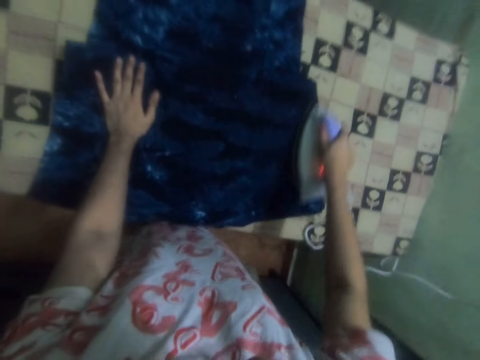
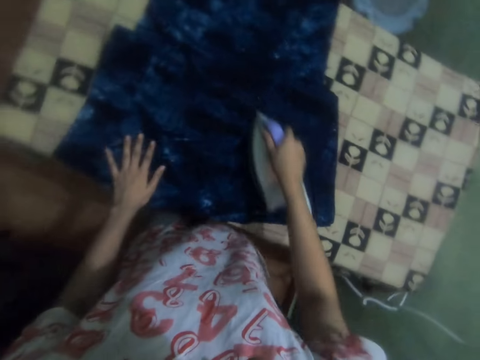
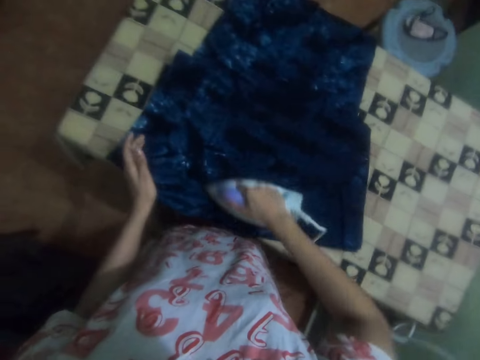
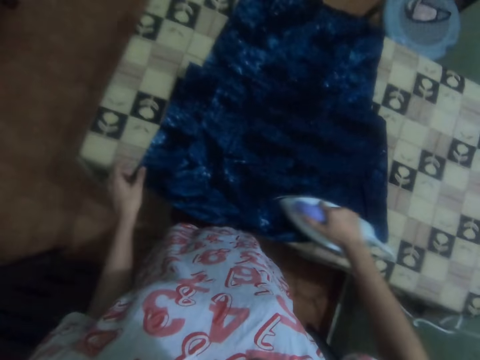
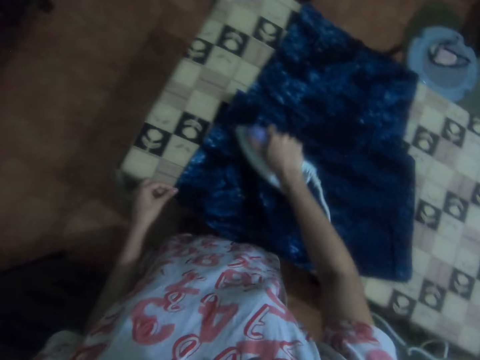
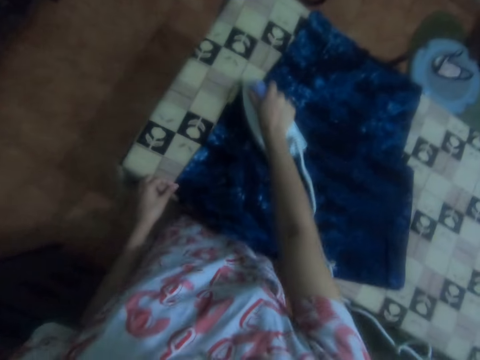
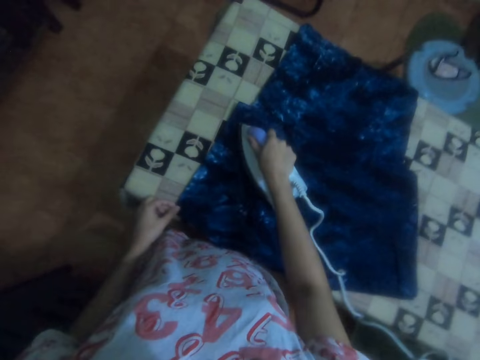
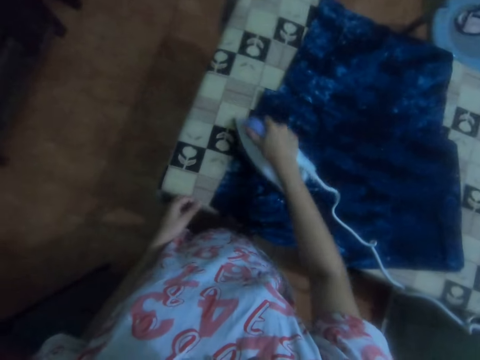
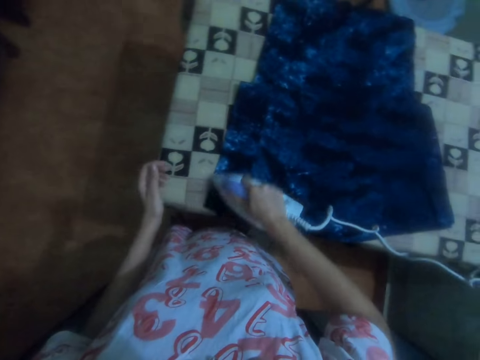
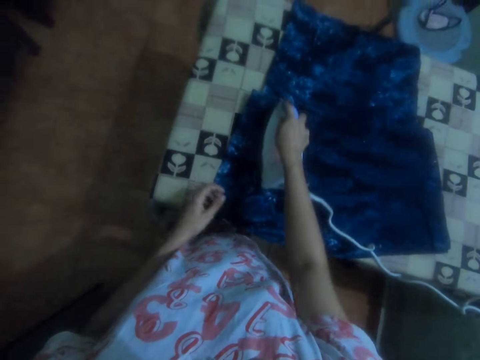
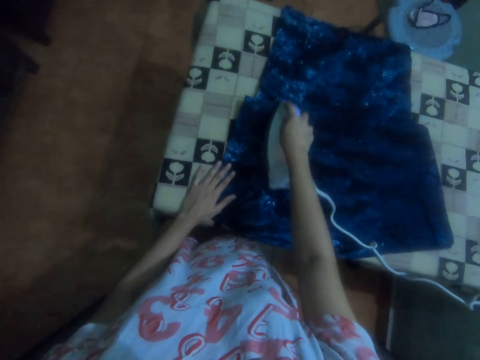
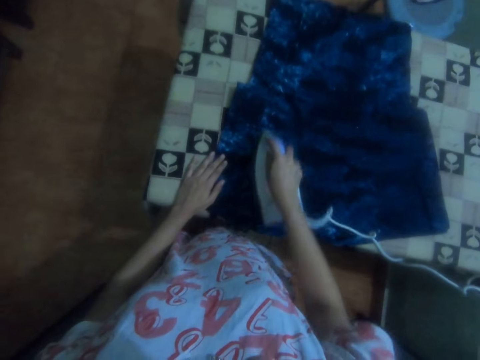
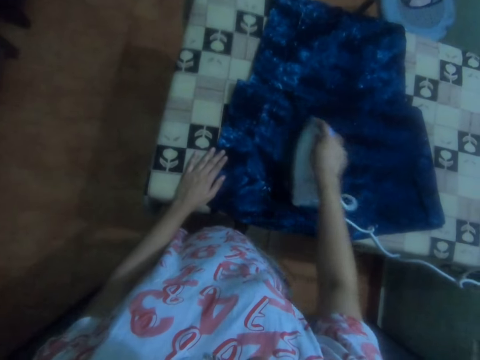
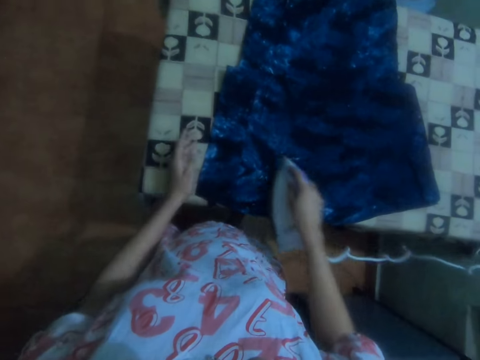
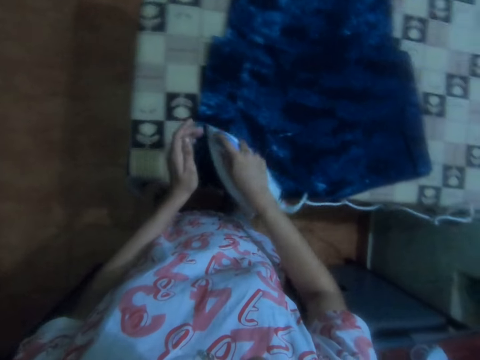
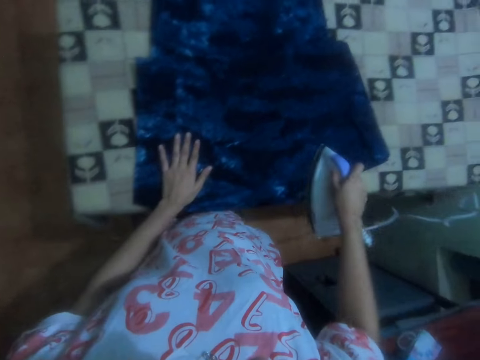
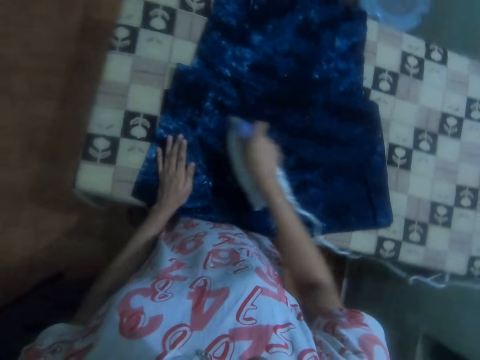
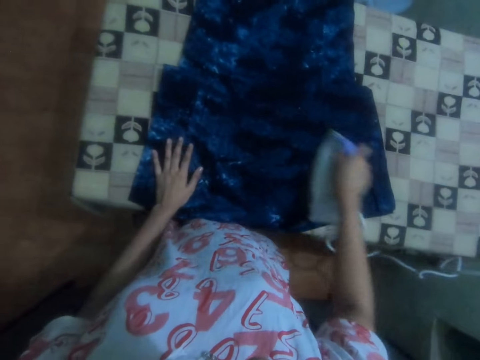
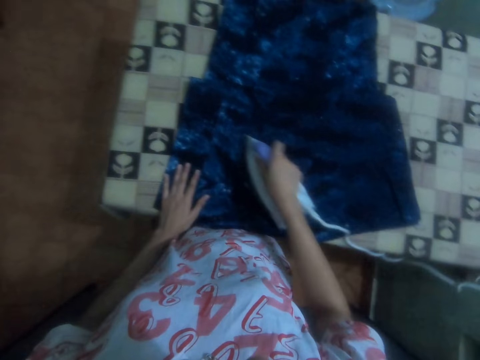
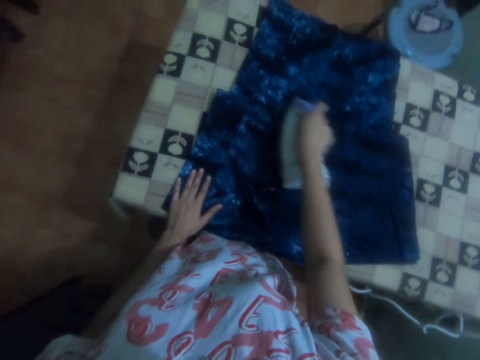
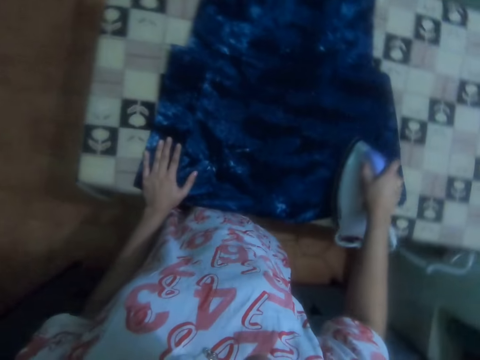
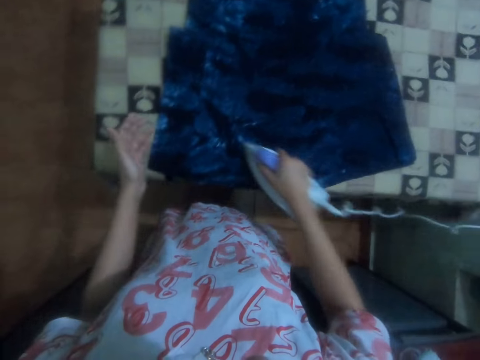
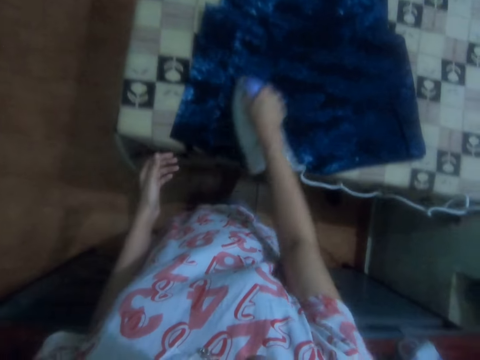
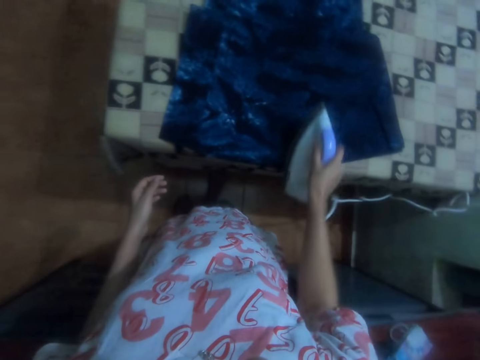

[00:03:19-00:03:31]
The camera wearer moves their hand. They hold the cloth. They hold it again. They move their hand.

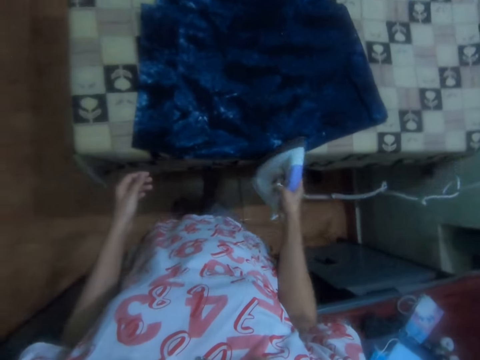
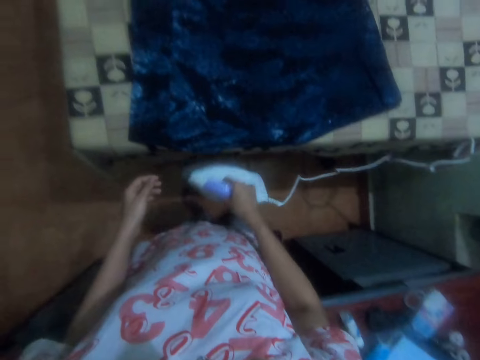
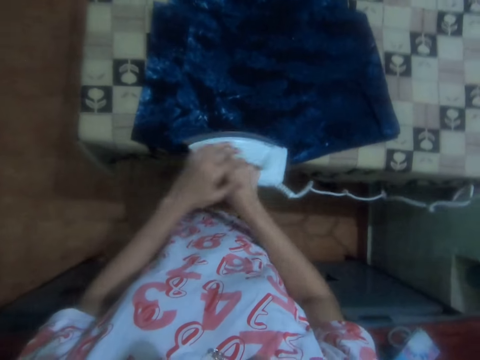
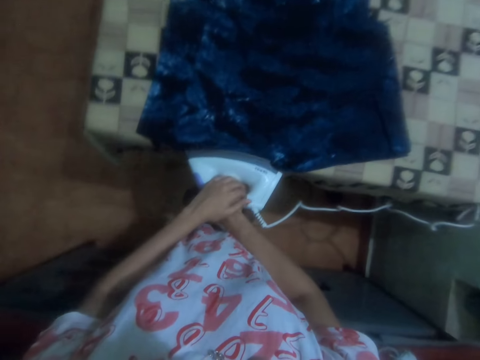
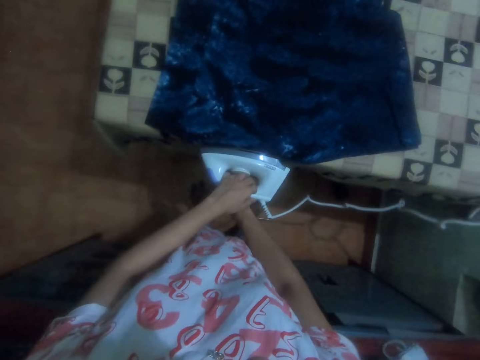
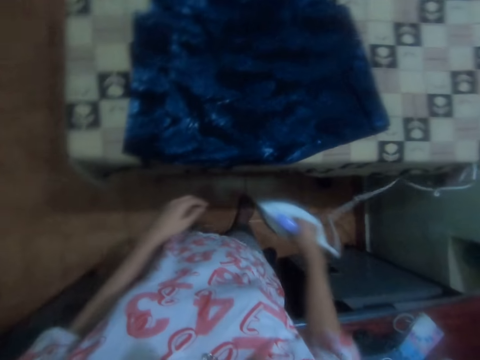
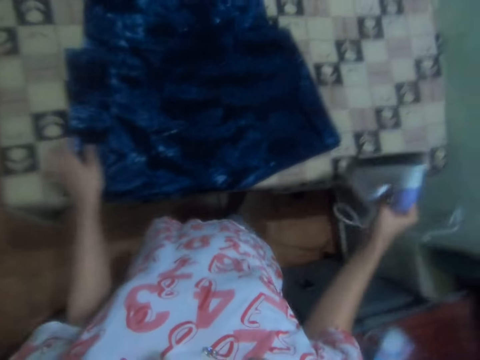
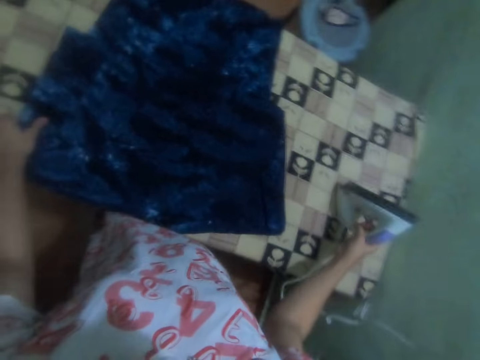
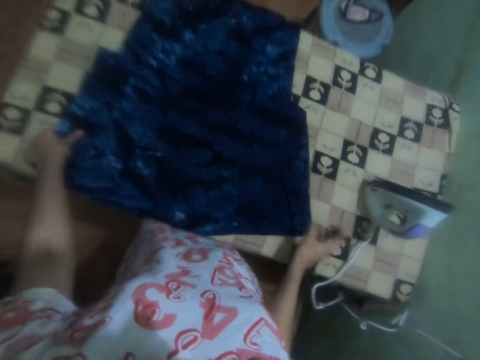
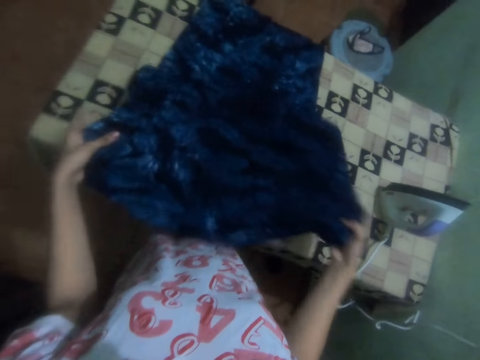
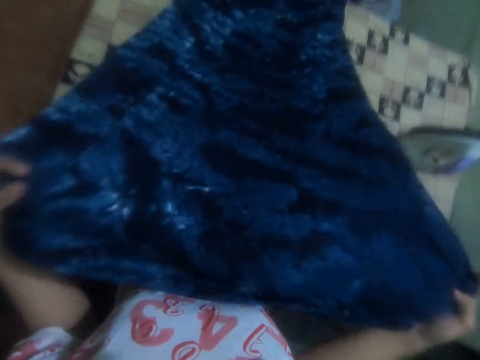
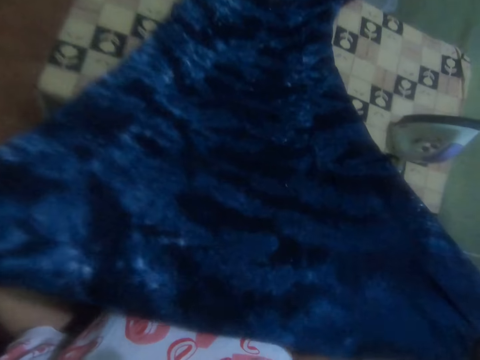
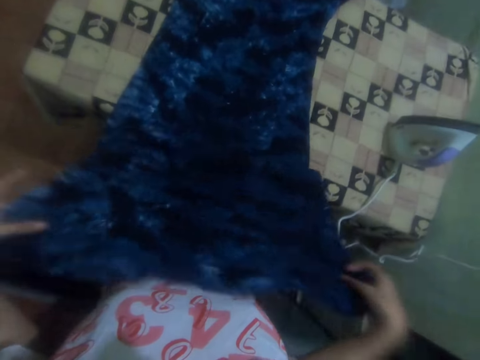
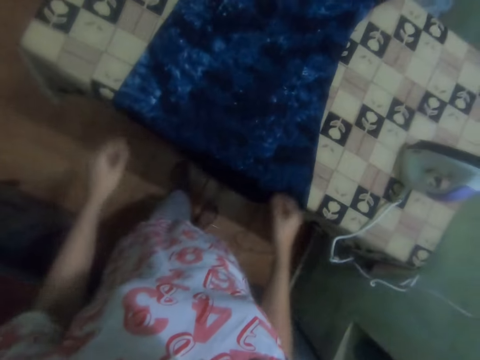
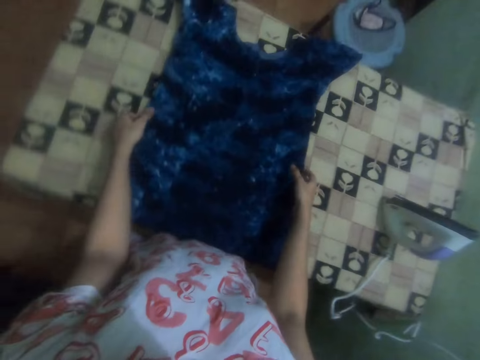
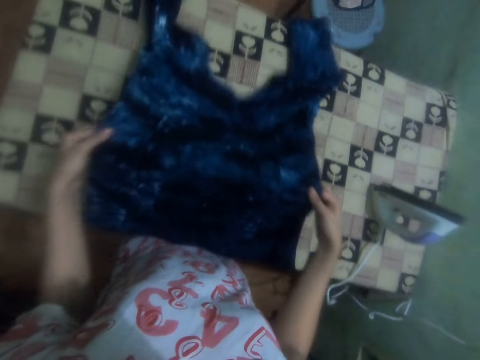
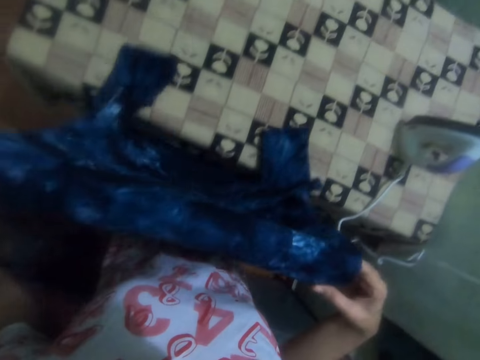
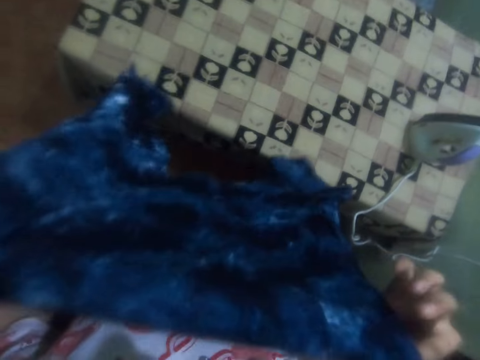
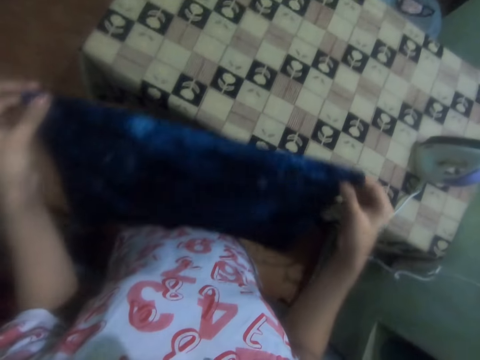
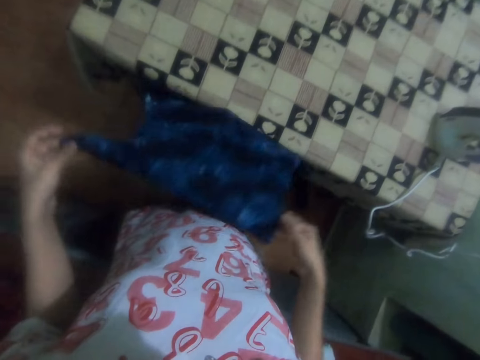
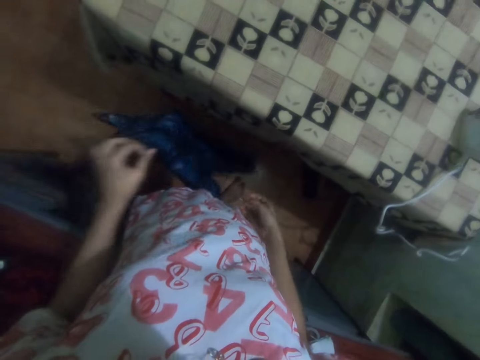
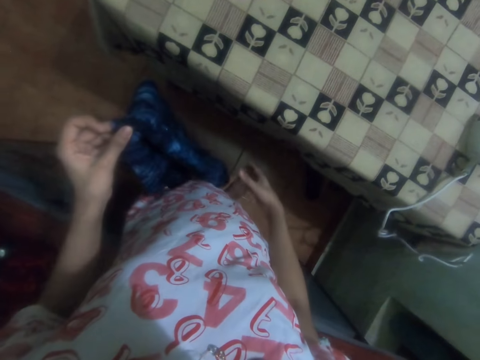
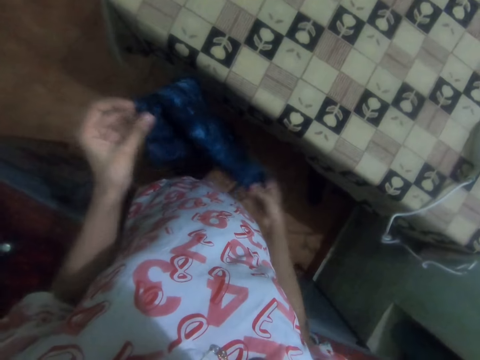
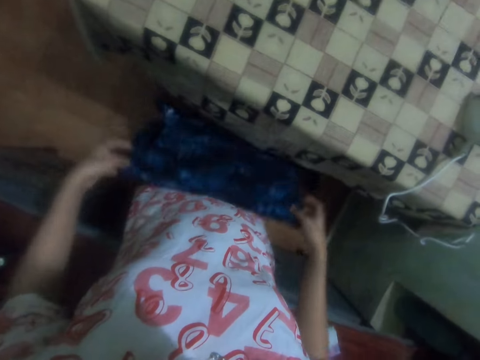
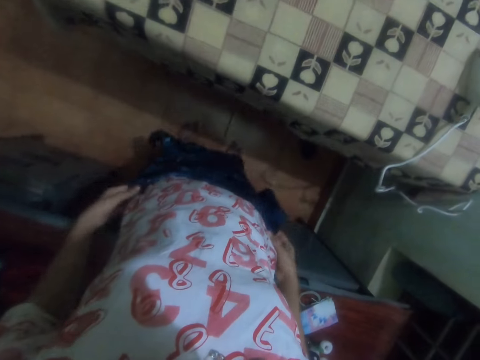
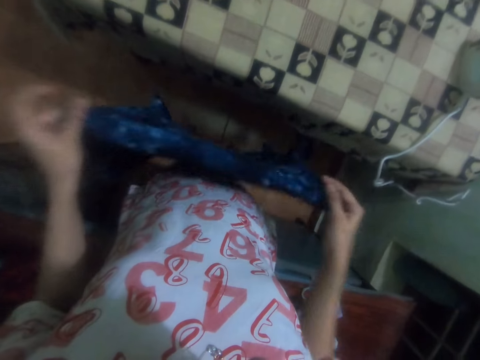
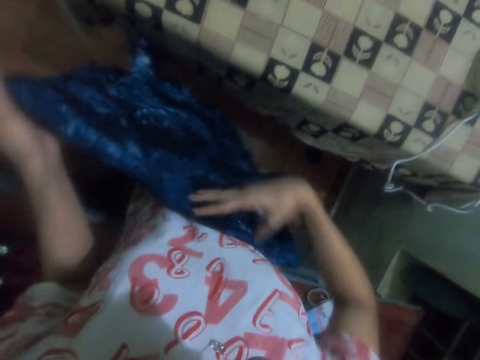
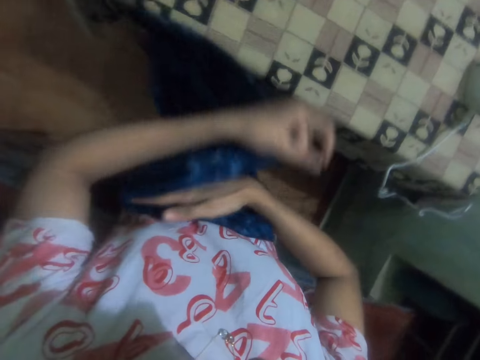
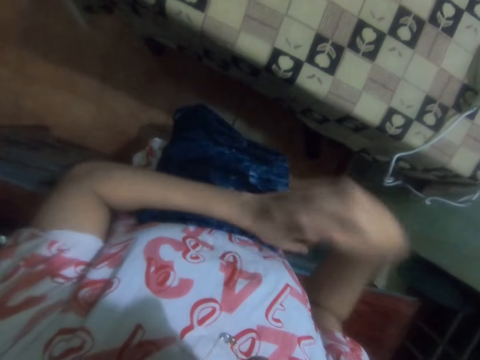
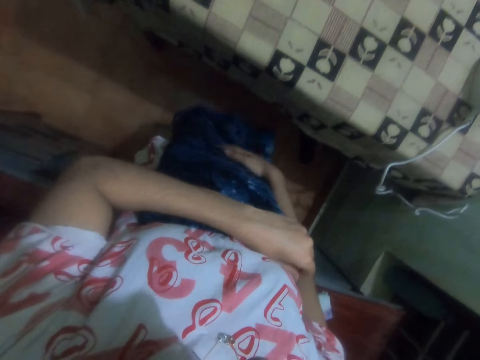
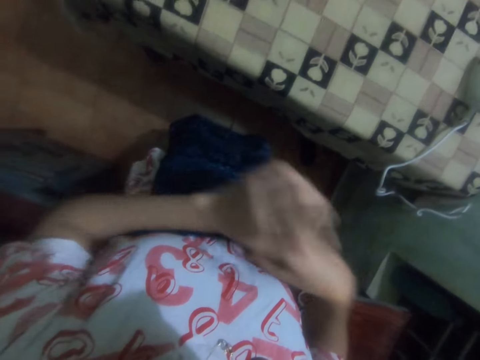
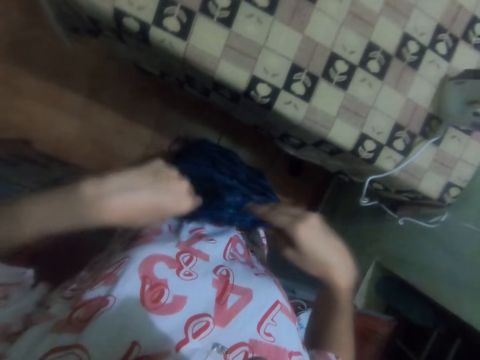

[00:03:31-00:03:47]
The camera wearer irons the cloth with both hands. They put the iron box on the iron board. They move the cloth. They pull the dress. They fold the dress. They hold the cloth. They fold the cloth.
